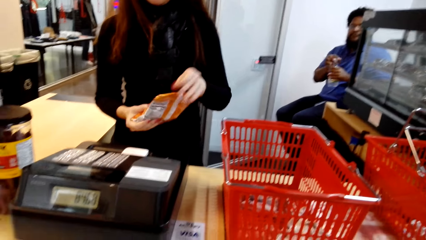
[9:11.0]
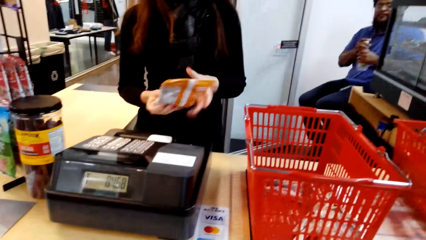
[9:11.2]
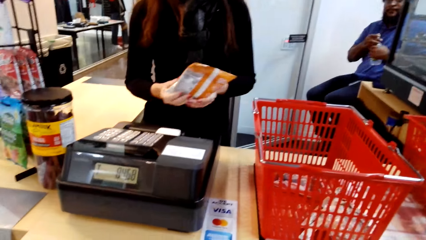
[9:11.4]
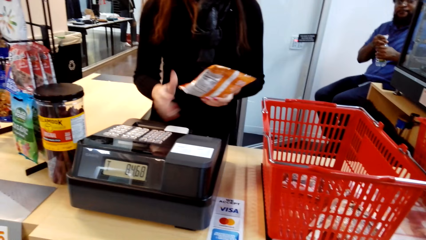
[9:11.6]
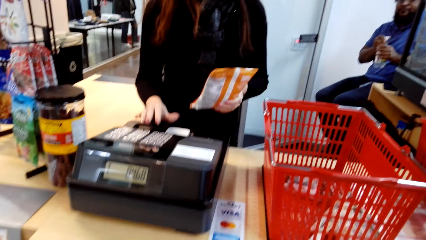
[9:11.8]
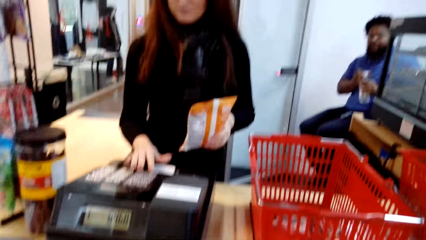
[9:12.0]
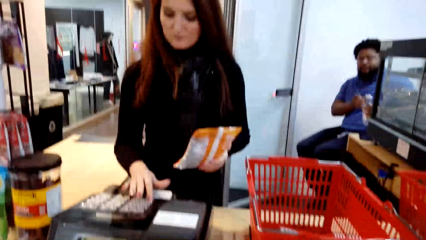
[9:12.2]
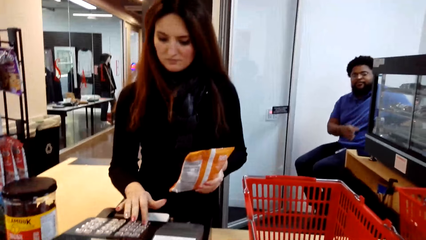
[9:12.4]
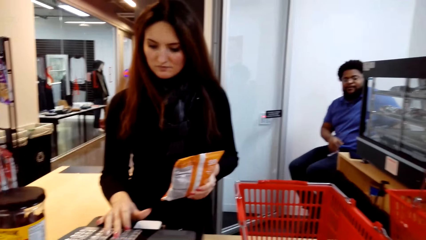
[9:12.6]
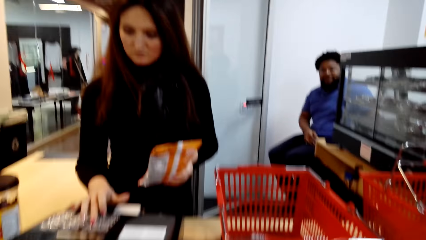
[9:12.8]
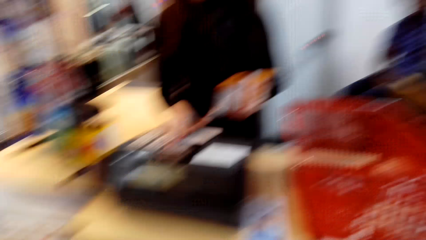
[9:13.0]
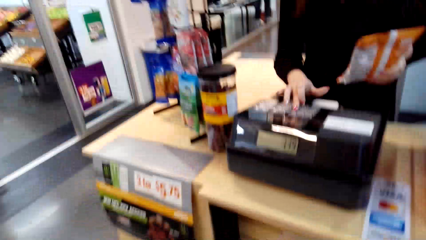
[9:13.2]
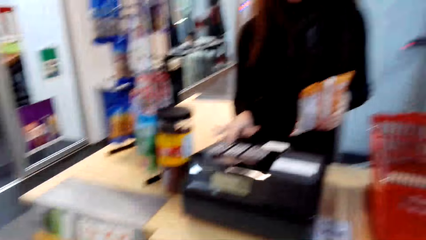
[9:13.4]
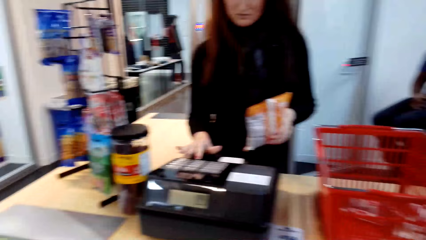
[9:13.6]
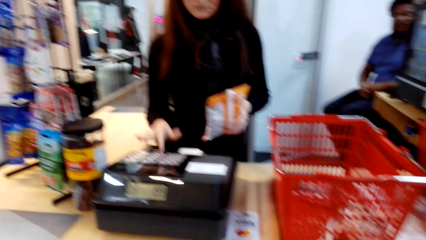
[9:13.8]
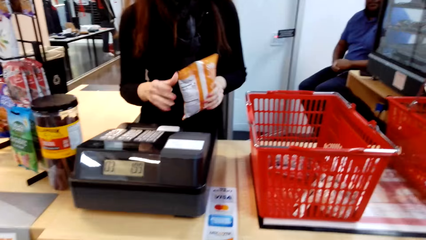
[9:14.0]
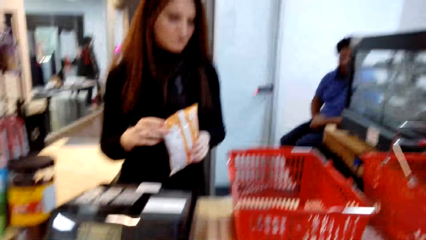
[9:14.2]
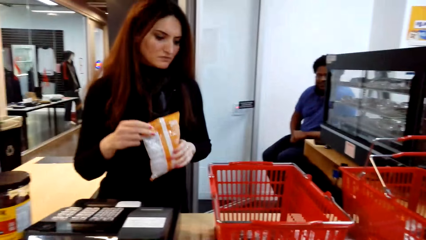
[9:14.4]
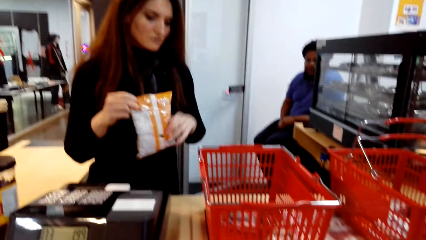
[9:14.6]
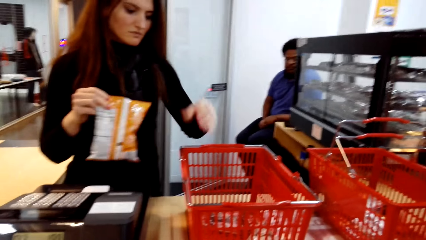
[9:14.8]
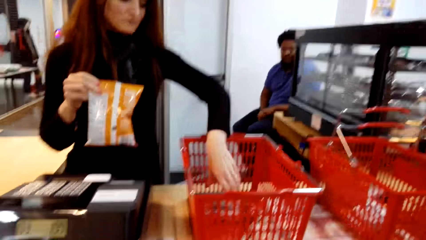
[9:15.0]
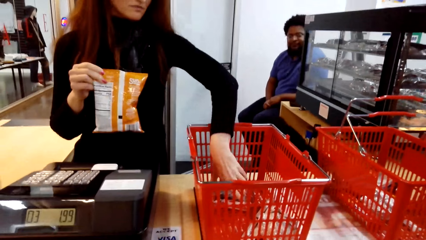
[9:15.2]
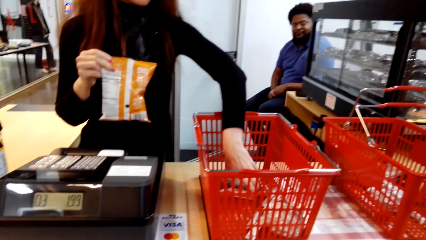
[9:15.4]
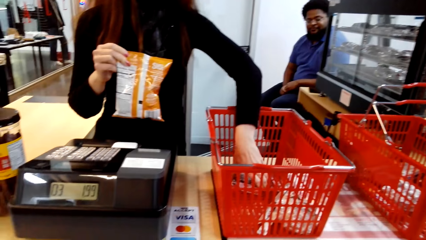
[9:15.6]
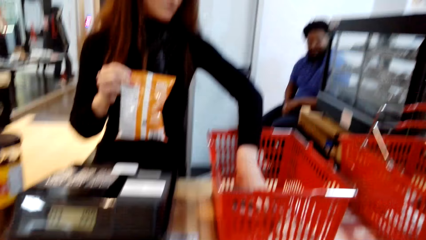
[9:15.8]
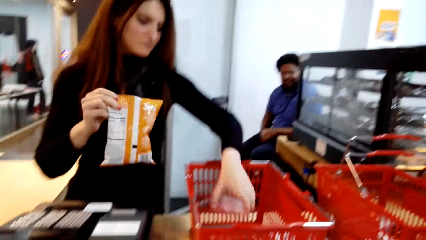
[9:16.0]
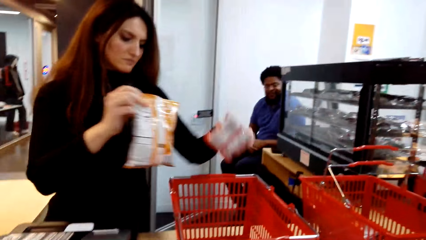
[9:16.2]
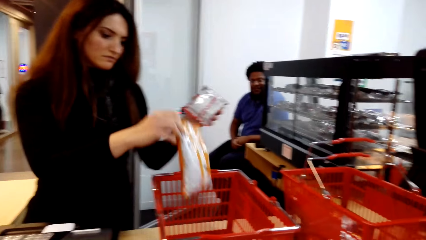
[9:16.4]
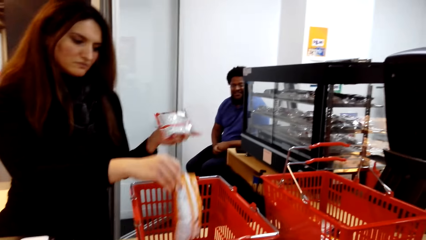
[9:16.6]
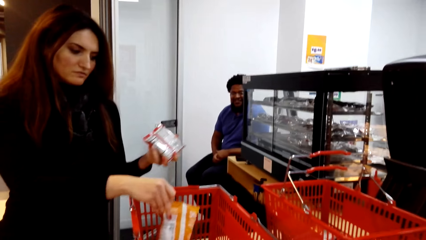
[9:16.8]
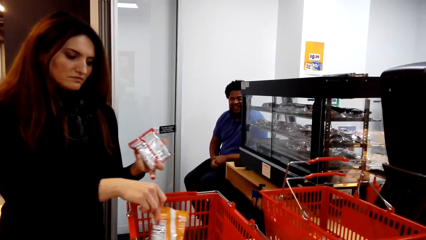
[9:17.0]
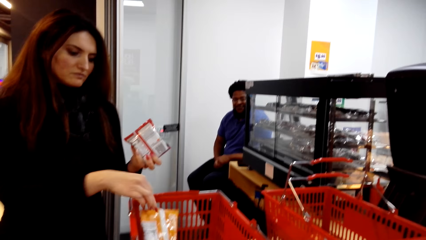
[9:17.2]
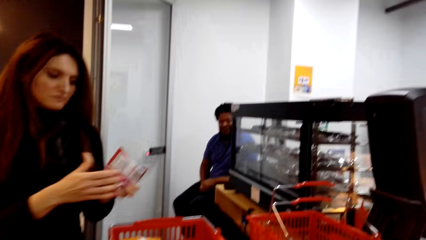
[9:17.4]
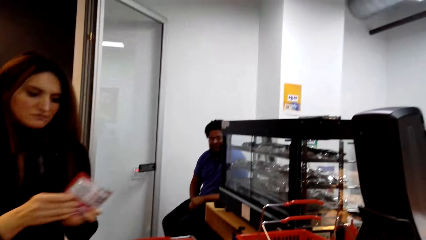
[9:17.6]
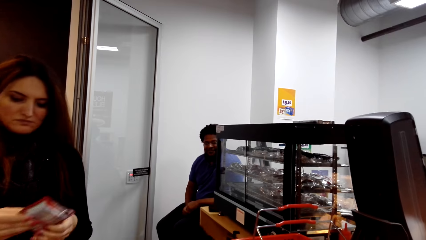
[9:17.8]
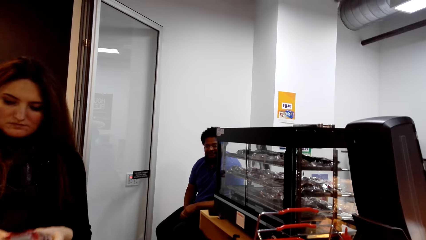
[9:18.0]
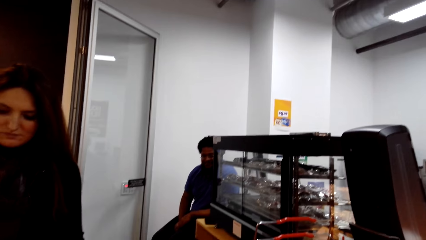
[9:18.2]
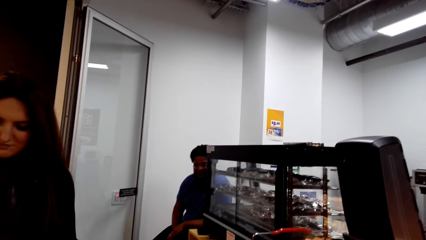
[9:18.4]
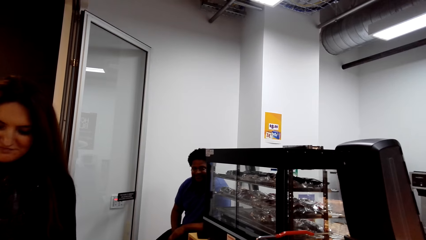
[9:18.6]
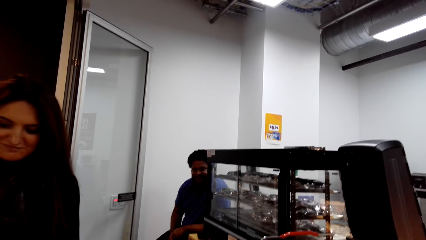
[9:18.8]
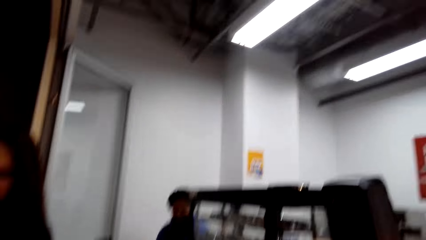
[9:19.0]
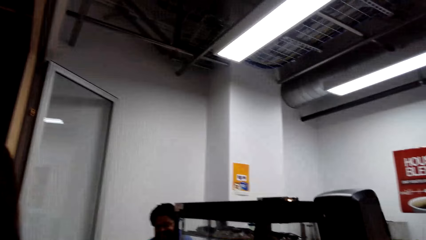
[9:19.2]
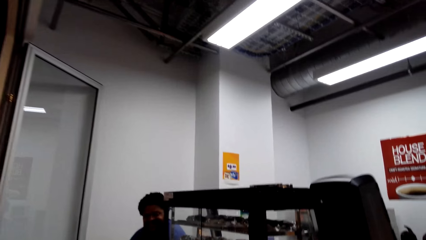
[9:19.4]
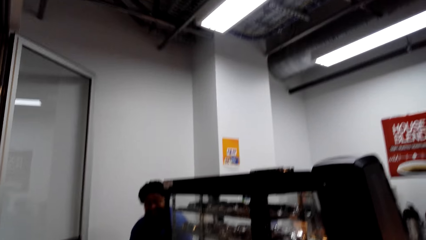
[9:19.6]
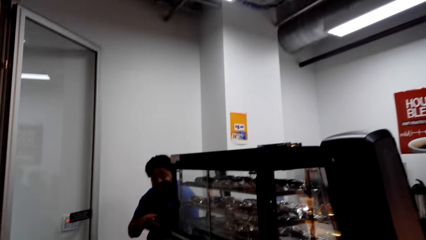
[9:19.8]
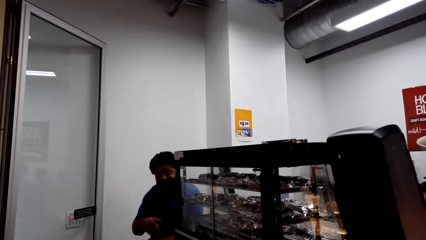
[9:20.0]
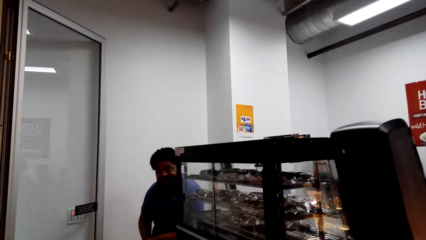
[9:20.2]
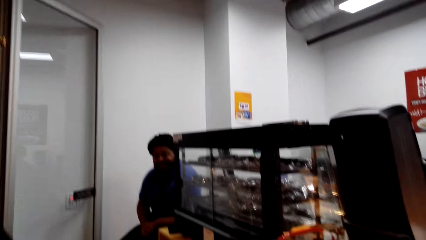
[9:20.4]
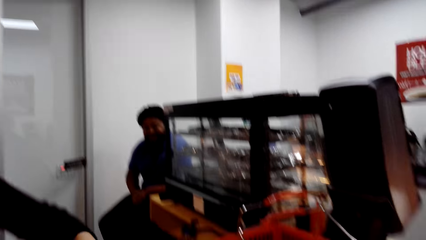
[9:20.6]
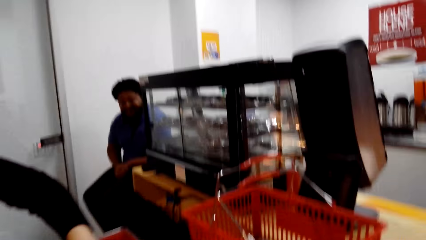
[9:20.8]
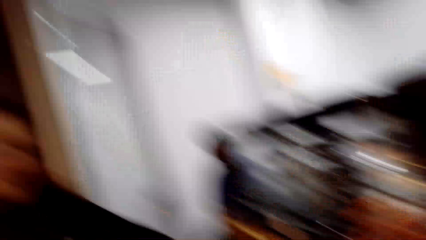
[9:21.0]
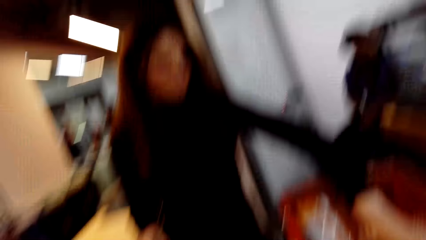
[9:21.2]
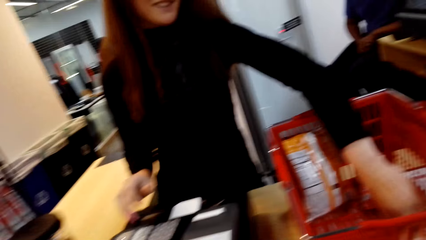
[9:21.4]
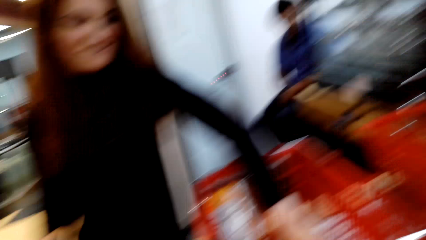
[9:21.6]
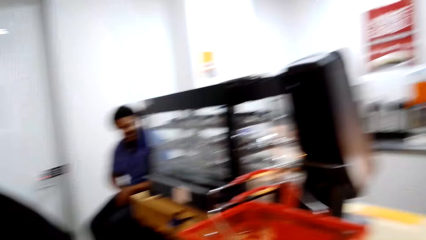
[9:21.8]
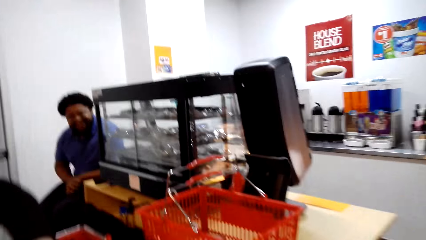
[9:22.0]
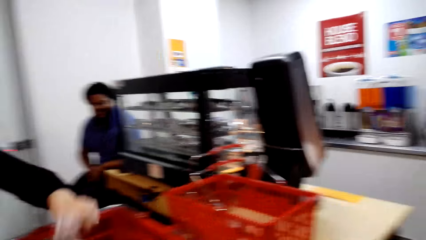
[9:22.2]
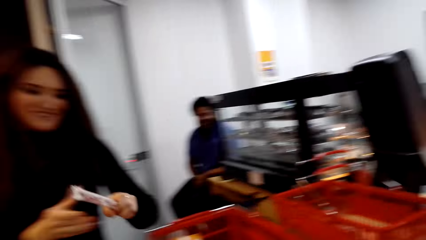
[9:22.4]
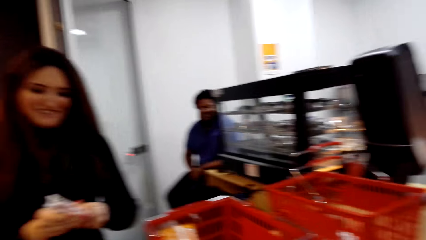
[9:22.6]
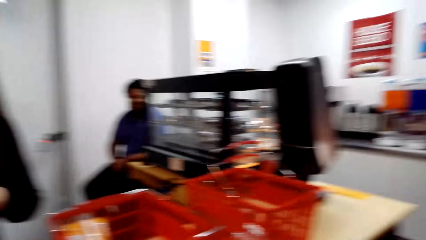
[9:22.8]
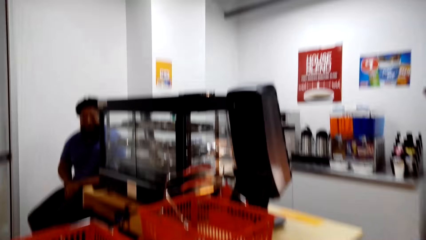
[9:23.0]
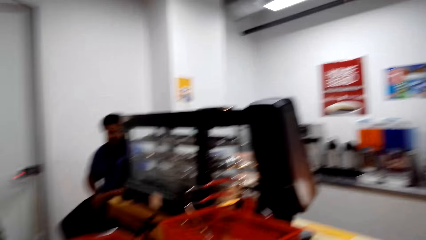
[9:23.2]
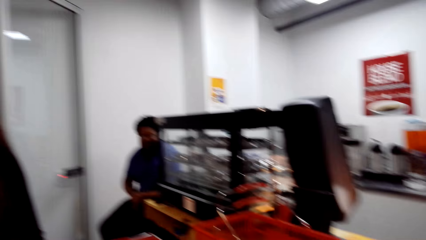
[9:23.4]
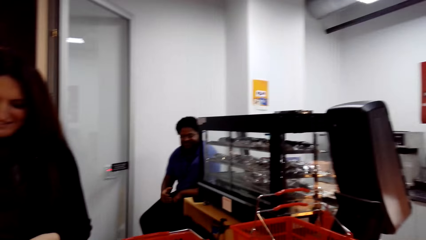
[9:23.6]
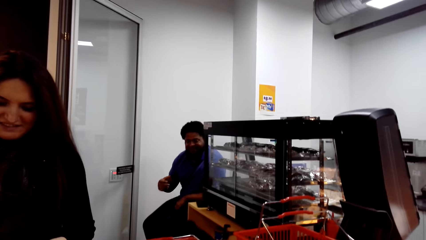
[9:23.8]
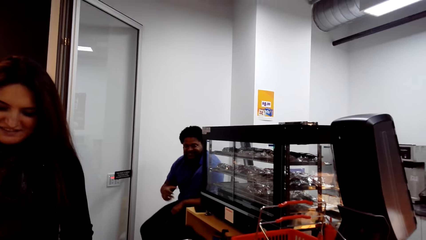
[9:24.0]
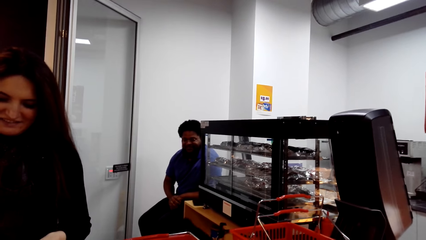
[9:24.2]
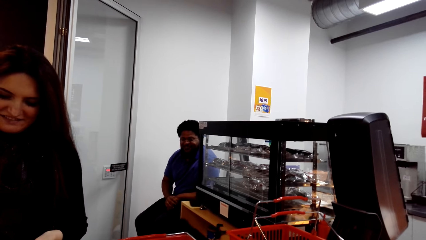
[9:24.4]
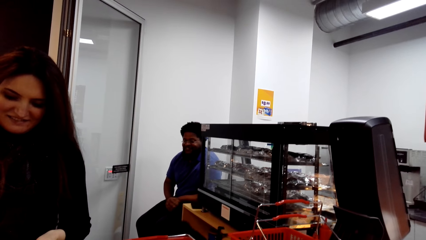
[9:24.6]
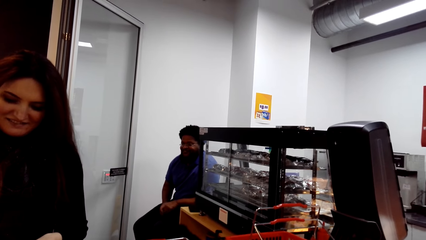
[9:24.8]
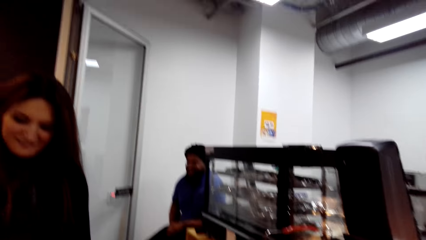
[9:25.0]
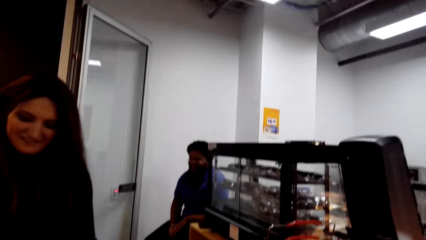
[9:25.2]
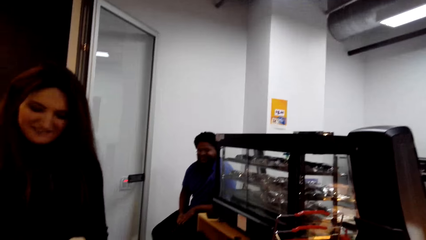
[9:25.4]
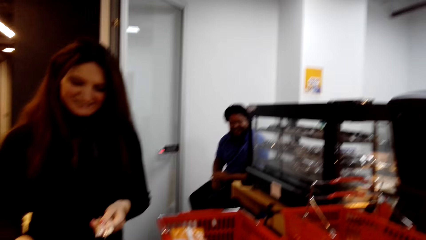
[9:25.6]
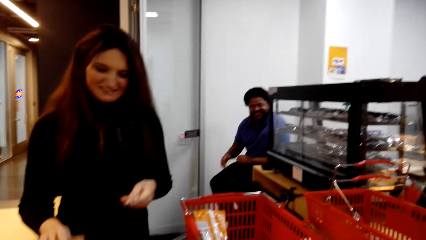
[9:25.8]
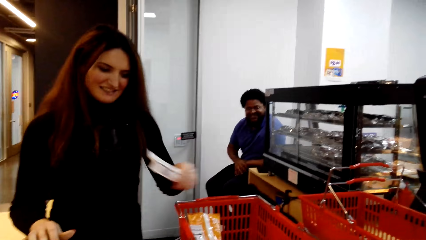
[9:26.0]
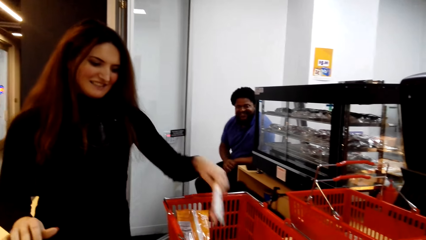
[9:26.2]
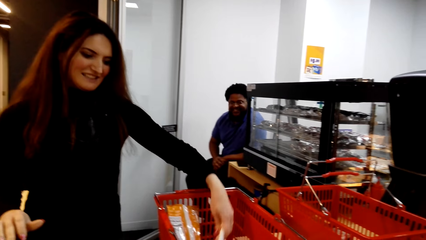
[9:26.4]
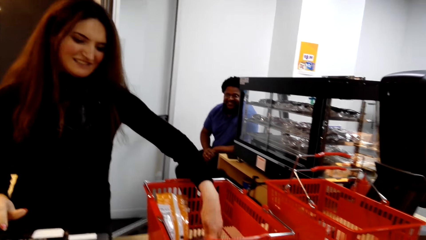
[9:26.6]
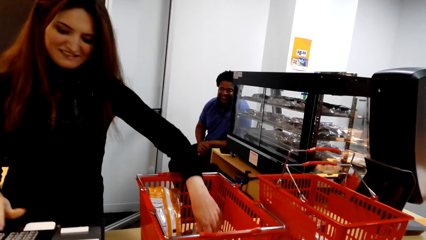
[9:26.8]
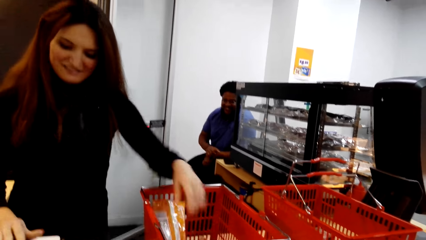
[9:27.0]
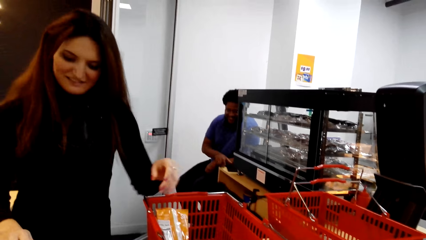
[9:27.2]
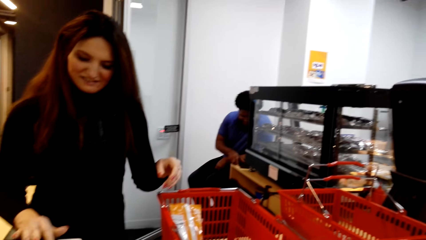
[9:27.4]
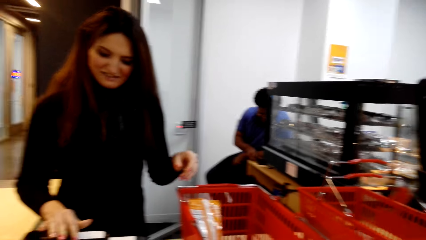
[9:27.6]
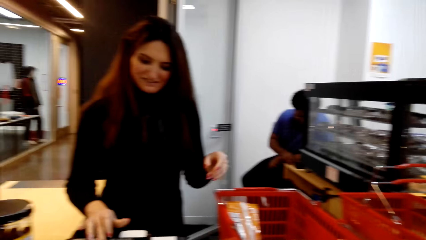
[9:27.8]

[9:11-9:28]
A woman picks up the packed food from the bucket. Another woman scans the items. The first woman presses the paying machine. The other woman picks up an item on the shopping bucket and scans the item. A man converses with the camera wearer. The second woman converses with the camera wearer. The camera wearer looks at the cashier.
